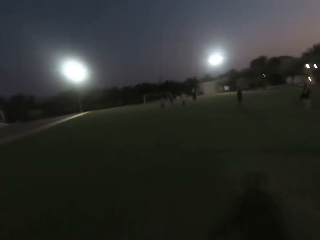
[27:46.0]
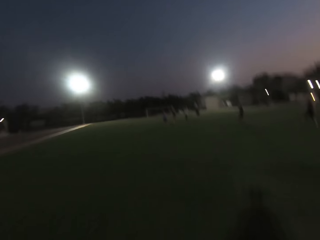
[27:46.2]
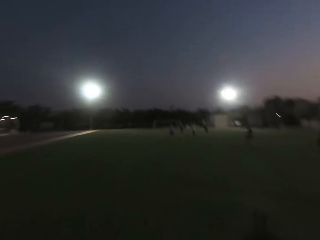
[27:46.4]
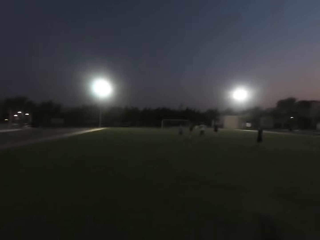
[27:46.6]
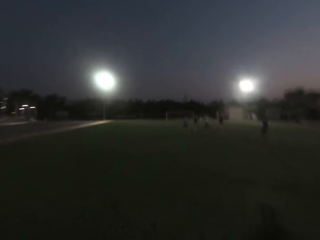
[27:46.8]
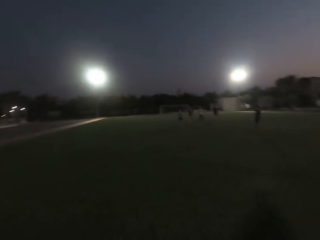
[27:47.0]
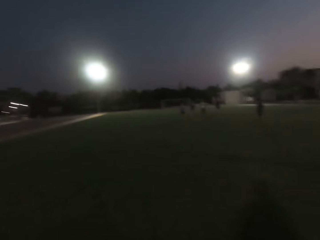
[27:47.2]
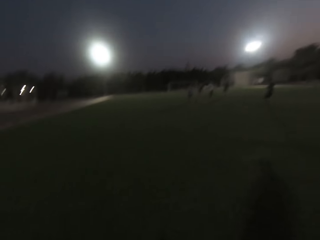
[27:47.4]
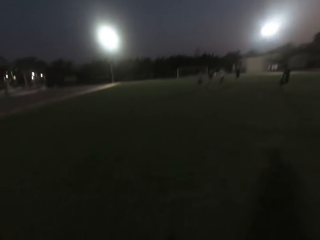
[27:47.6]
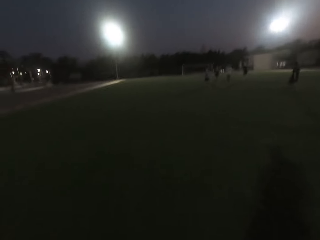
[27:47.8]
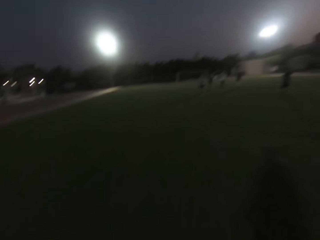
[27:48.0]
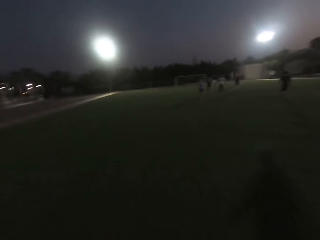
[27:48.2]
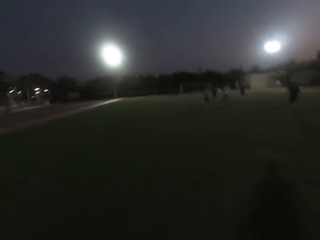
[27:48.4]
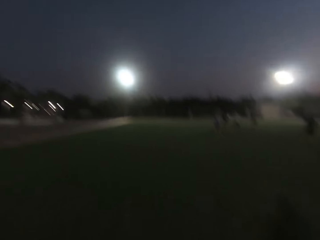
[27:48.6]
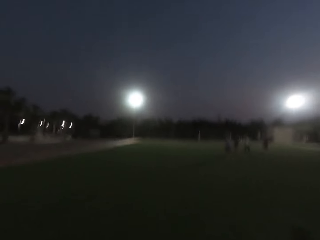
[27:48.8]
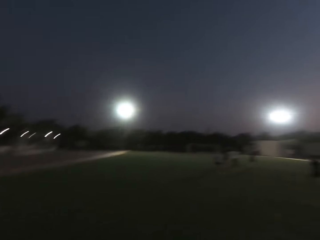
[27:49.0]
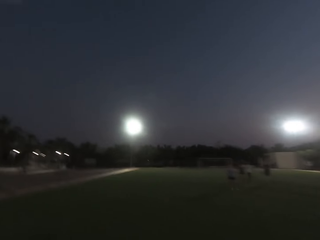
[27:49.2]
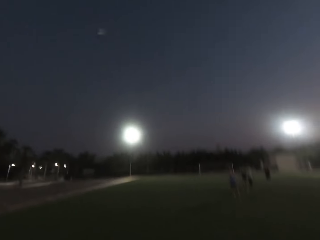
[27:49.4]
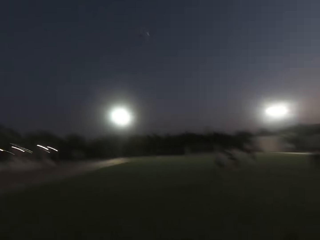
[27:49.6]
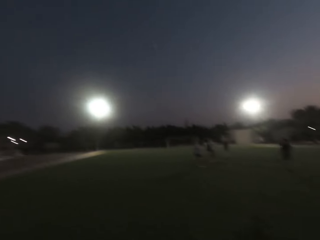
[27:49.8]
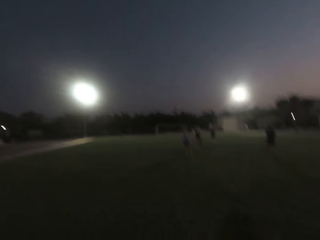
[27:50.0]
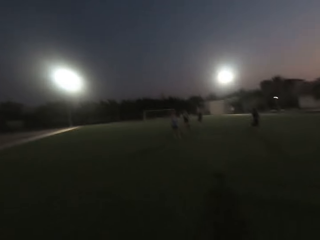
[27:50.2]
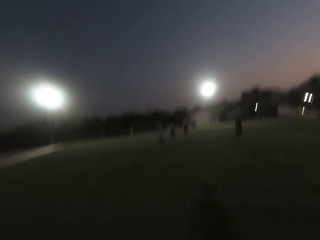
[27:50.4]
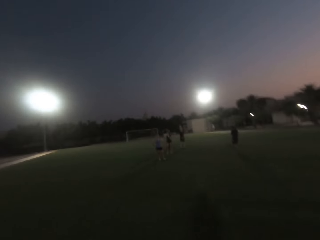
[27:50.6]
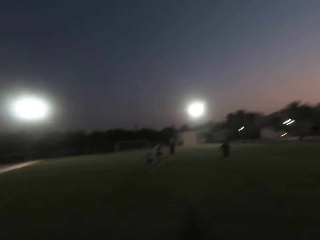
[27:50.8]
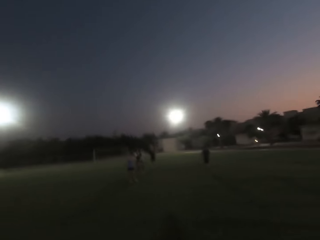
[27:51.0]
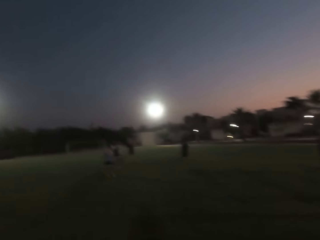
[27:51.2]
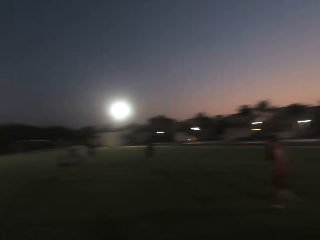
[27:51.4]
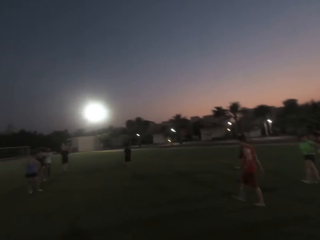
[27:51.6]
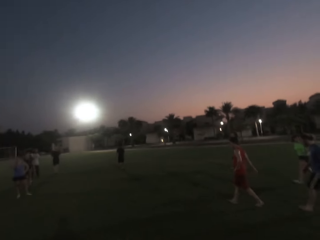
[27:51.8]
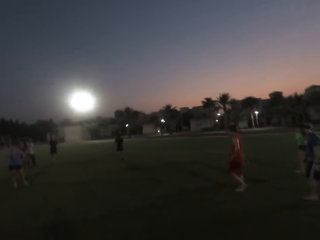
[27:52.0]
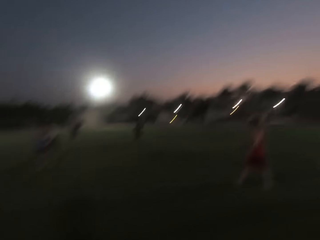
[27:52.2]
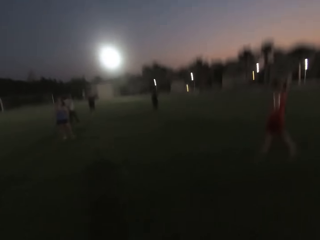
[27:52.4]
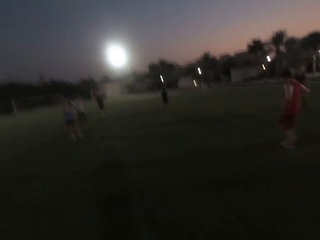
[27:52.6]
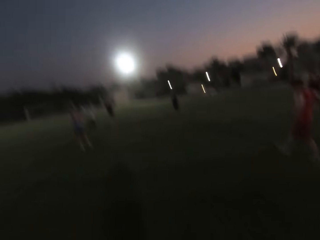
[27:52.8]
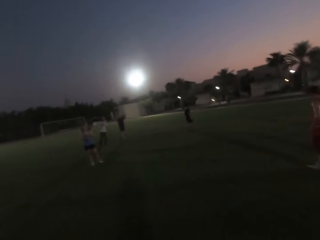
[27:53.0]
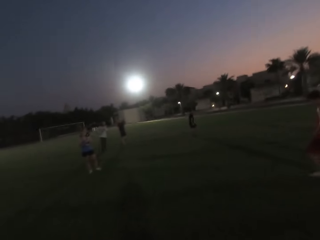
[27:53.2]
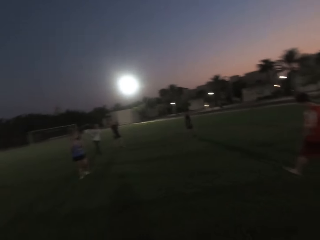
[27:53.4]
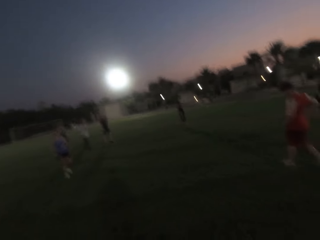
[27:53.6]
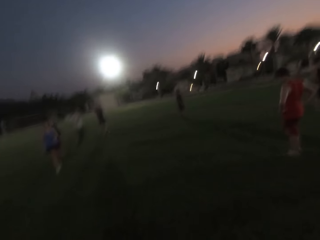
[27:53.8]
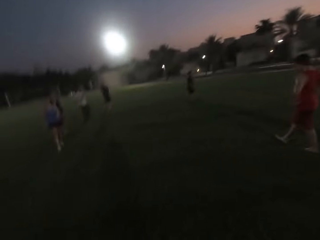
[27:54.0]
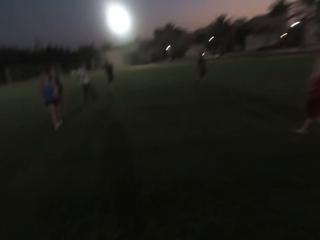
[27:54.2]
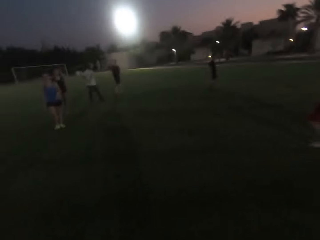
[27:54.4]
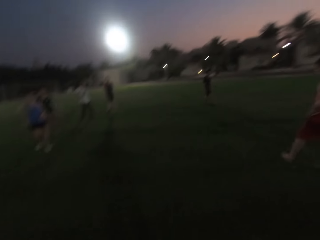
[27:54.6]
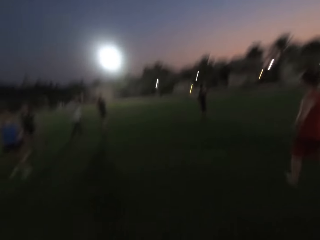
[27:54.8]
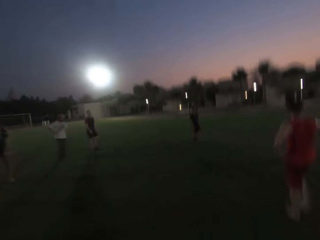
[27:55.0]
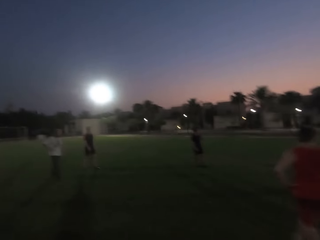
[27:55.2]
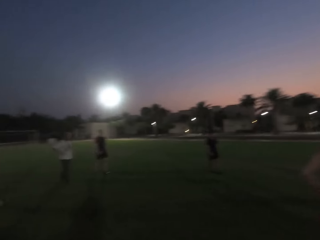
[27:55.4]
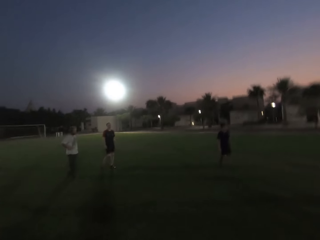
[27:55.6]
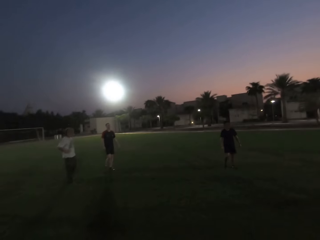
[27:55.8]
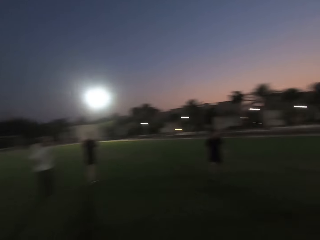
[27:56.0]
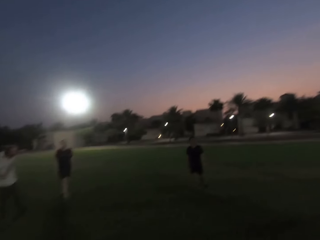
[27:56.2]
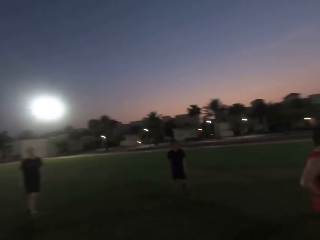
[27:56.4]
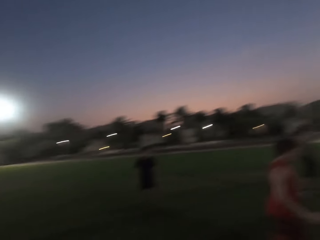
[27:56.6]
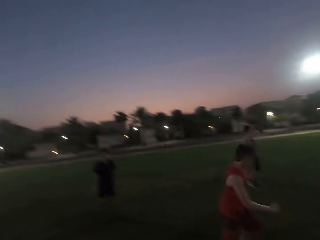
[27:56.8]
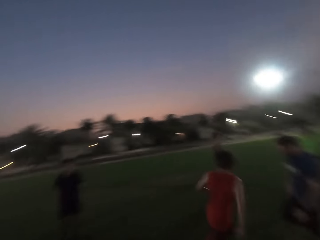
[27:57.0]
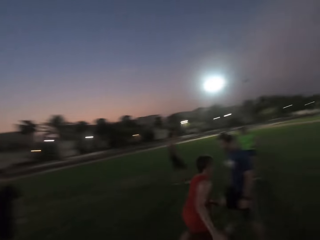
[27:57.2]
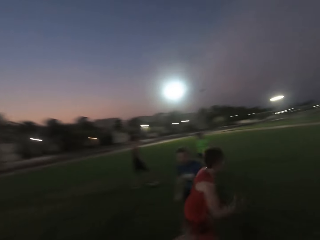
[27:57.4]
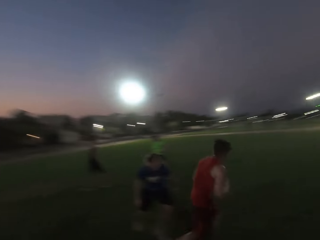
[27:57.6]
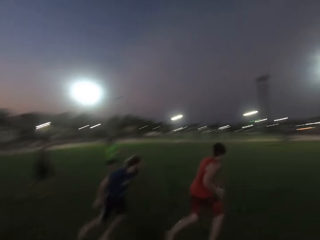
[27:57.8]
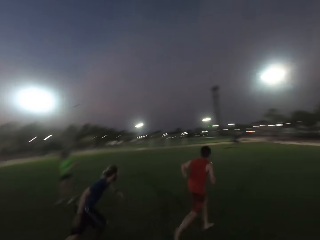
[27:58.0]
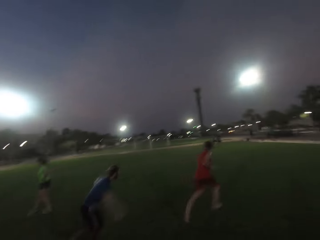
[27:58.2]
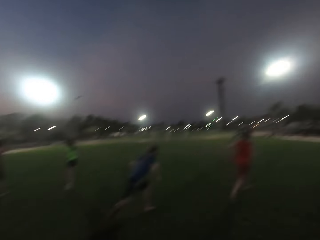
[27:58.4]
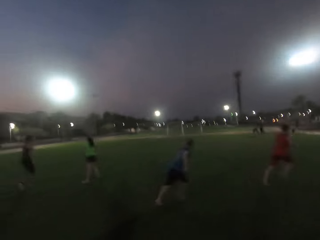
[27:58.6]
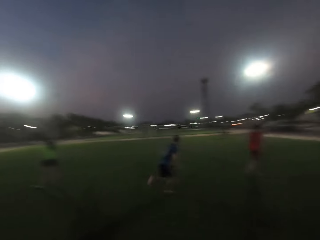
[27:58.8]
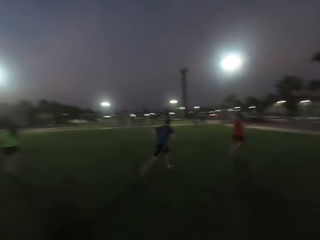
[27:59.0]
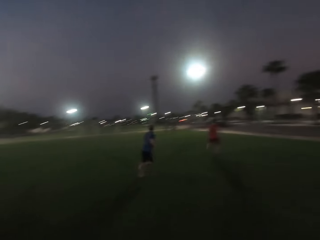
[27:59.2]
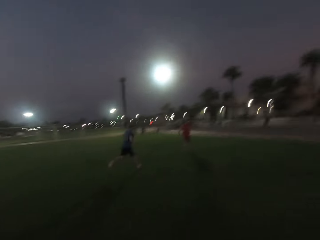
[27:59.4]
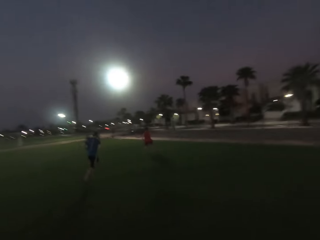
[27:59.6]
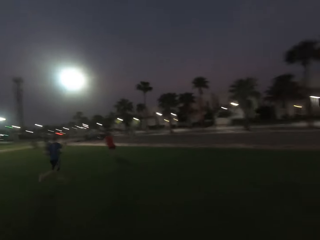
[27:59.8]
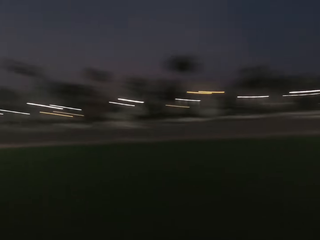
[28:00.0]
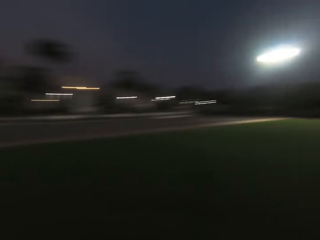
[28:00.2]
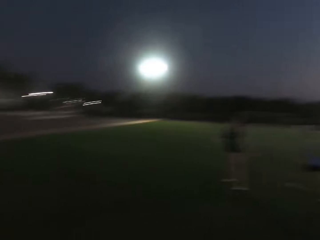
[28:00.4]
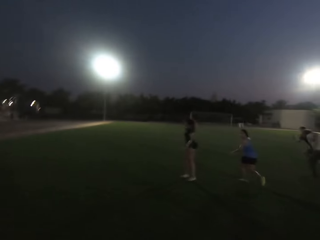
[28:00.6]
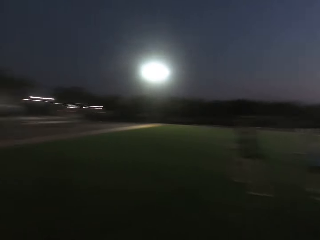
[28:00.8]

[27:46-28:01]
A man walks. The camera wearer looks right and walks forward. A woman walks. Another man runs. A third man runs. The camera wearer turns around.

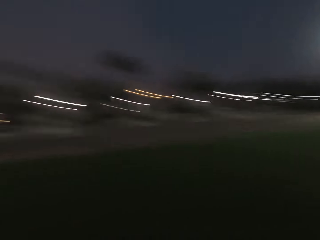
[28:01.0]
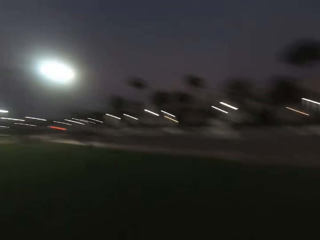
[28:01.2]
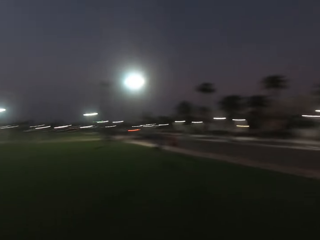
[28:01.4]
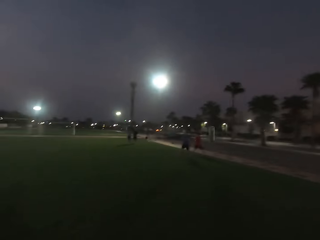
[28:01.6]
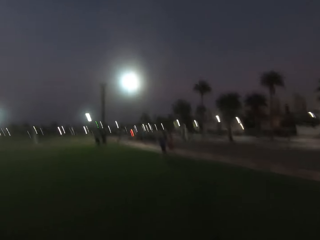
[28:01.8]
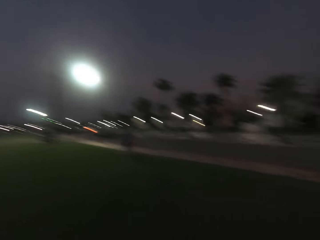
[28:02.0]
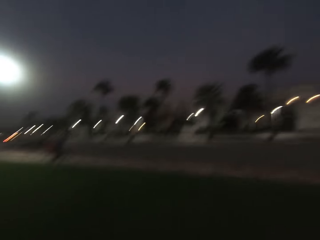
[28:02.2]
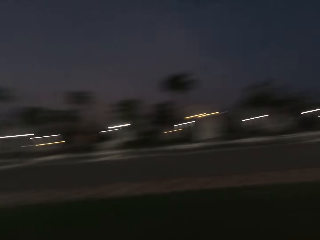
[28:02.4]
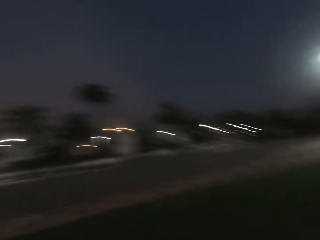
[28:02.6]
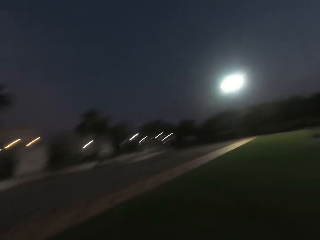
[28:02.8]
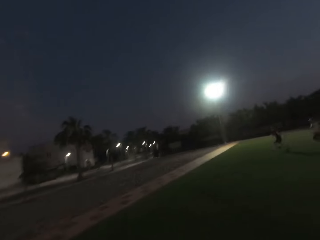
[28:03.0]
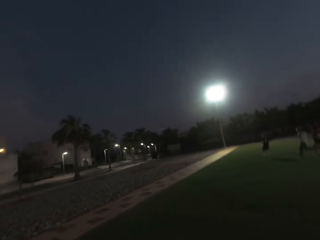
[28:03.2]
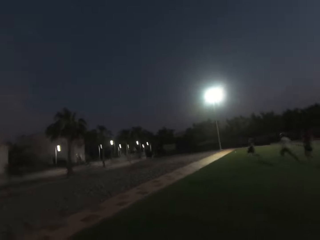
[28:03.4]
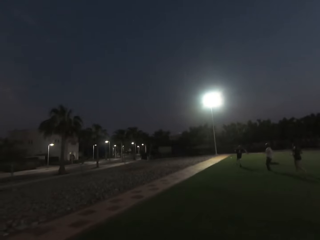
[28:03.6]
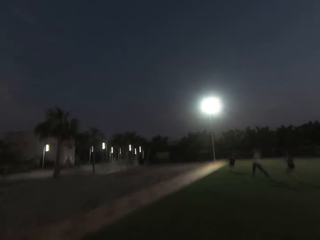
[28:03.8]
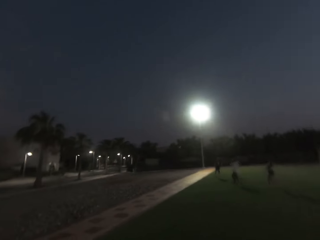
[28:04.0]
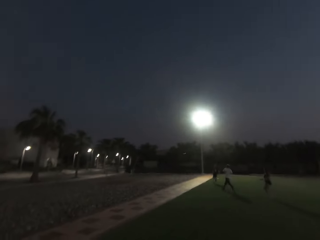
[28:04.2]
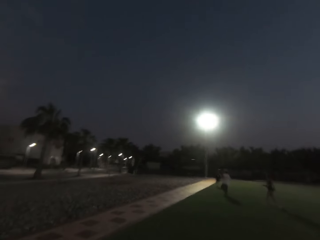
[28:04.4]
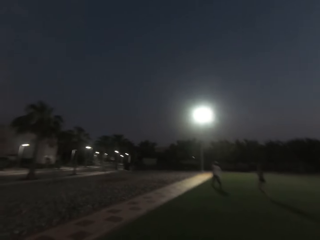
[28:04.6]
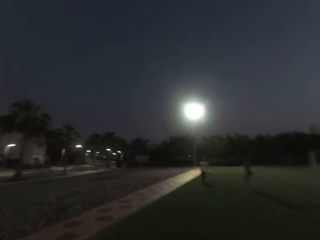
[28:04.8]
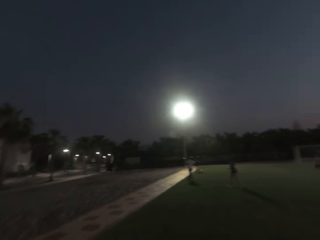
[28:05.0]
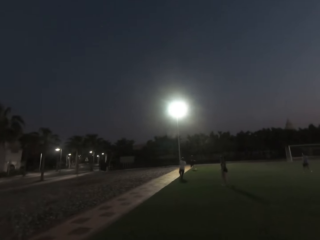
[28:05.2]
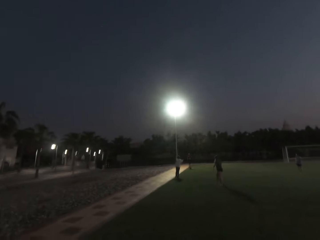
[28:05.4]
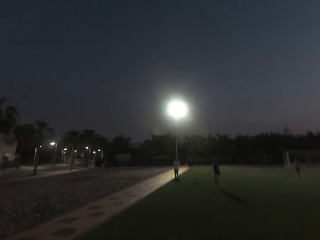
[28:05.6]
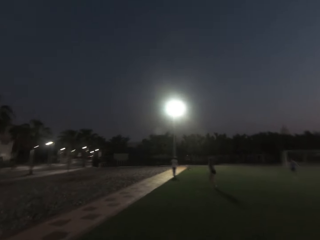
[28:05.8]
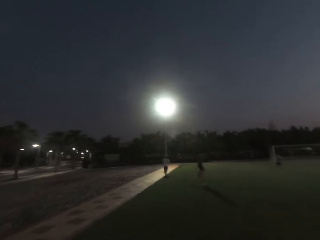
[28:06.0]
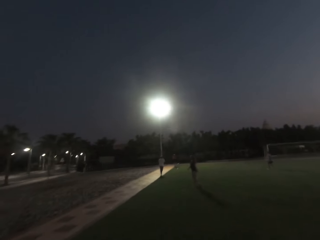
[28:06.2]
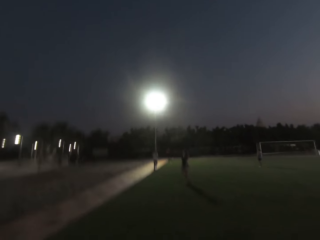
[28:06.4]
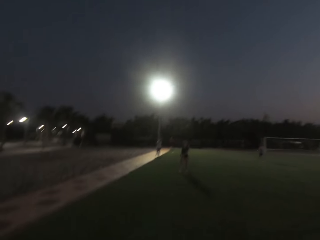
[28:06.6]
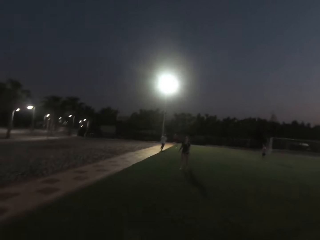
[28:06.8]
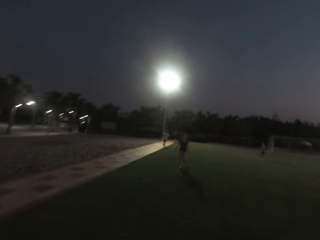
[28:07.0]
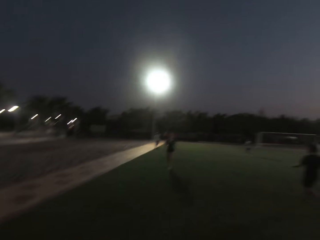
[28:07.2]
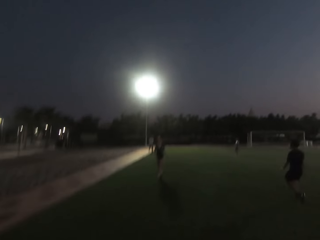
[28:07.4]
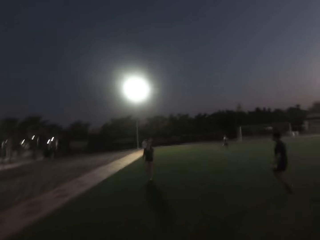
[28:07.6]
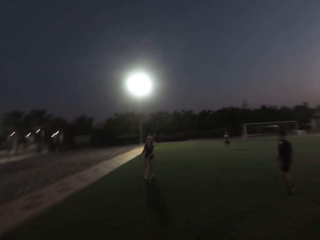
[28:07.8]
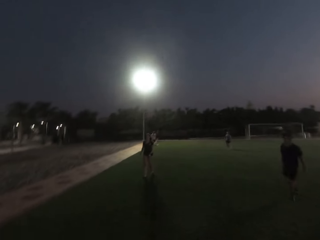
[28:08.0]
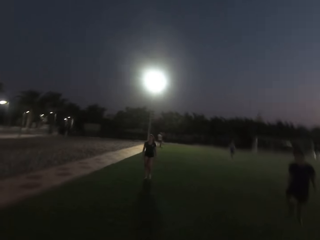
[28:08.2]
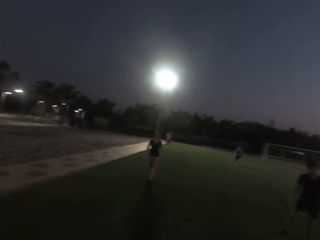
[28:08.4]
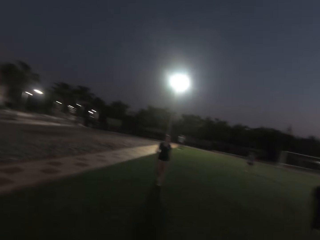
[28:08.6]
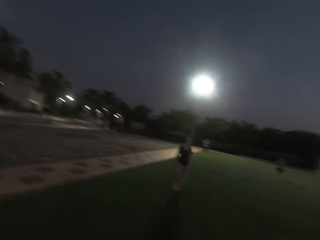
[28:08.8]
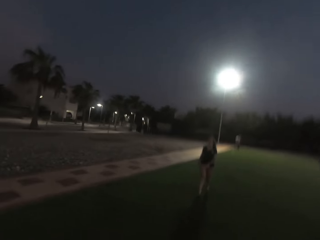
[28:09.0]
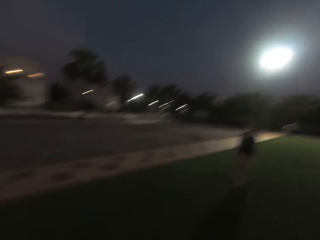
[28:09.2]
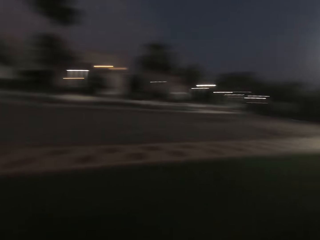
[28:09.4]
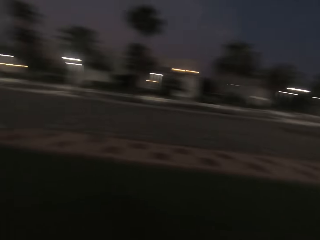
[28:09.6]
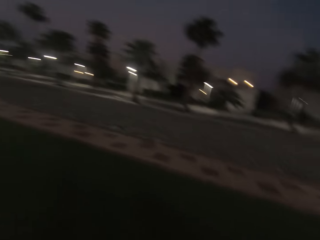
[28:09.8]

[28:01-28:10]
A man runs. A woman runs. Another man runs. The camera wearer walks forward. The woman walks. Another man walks.
